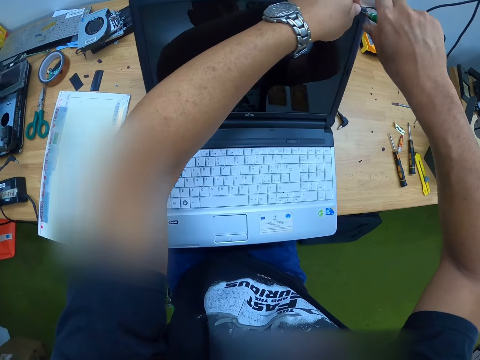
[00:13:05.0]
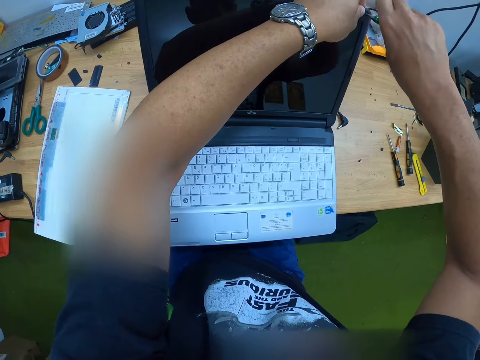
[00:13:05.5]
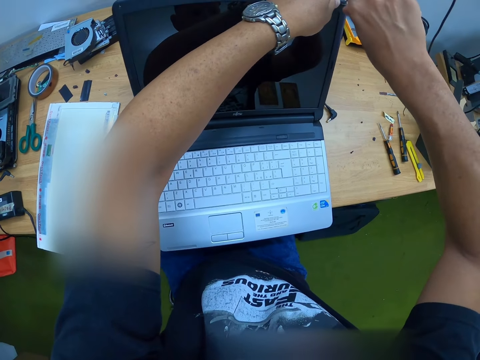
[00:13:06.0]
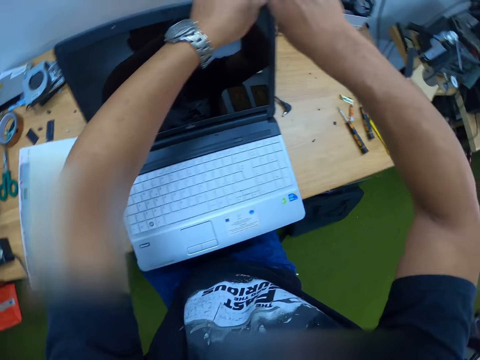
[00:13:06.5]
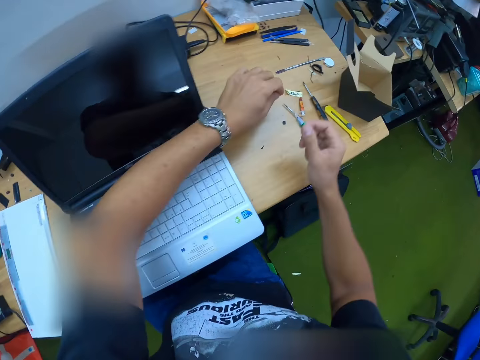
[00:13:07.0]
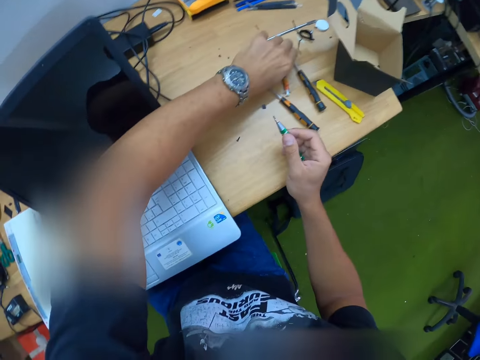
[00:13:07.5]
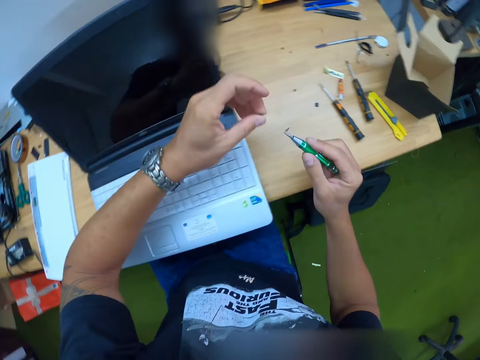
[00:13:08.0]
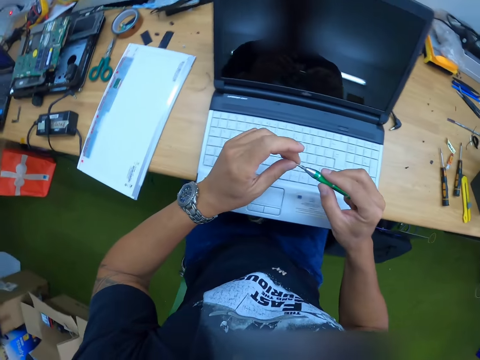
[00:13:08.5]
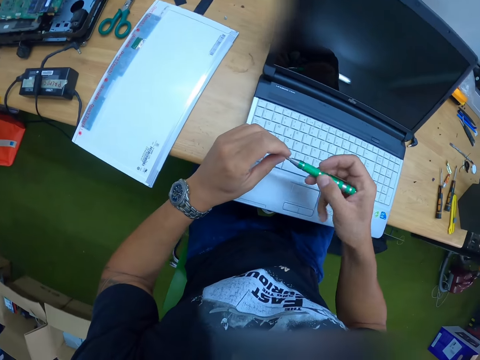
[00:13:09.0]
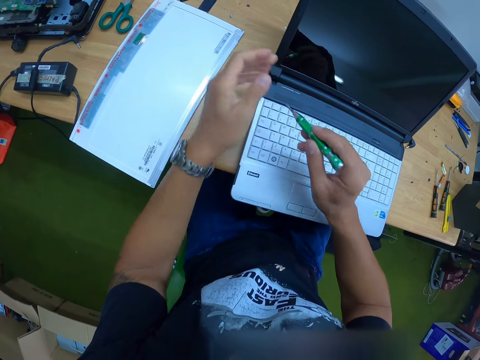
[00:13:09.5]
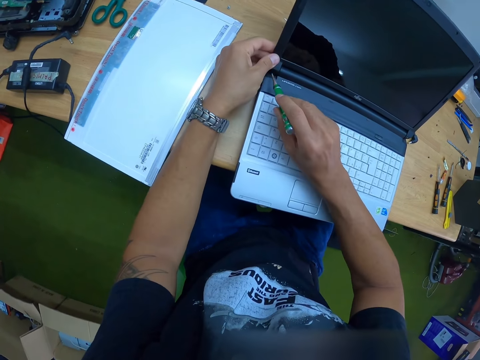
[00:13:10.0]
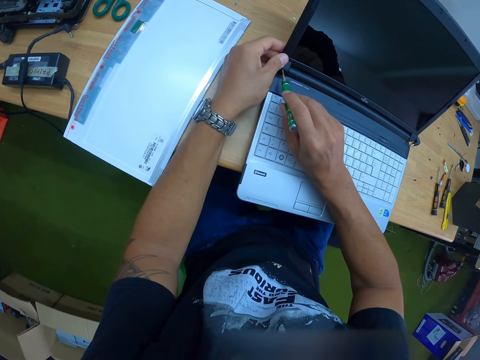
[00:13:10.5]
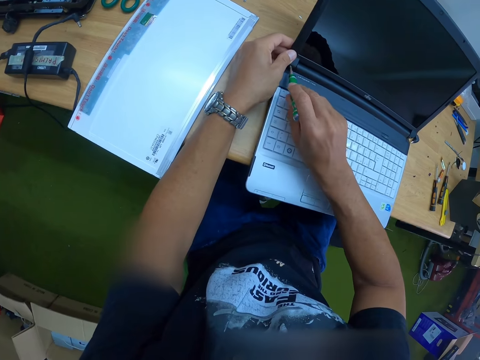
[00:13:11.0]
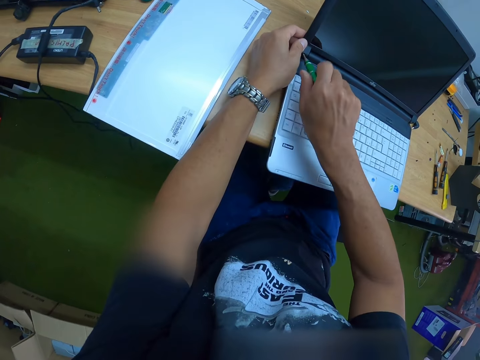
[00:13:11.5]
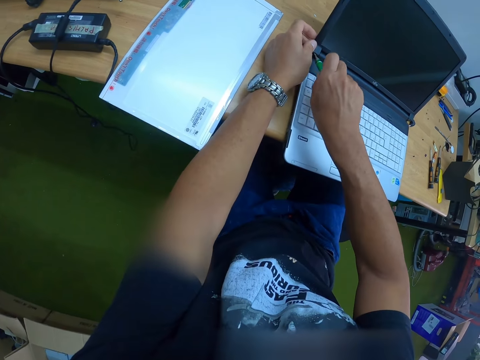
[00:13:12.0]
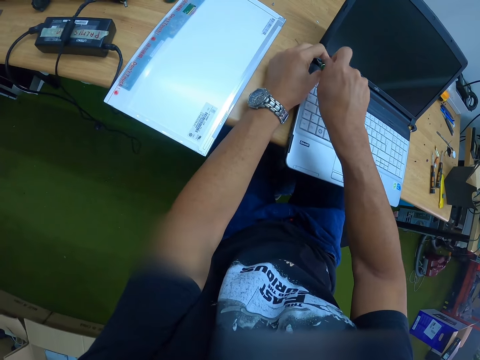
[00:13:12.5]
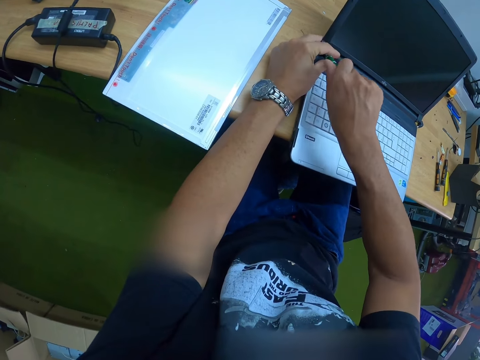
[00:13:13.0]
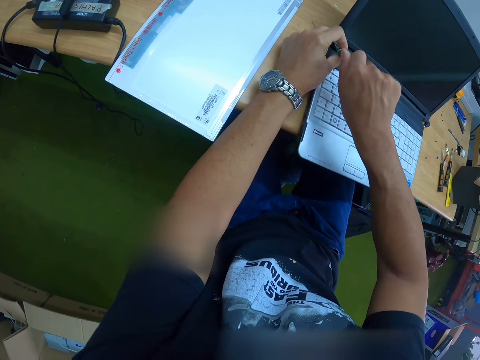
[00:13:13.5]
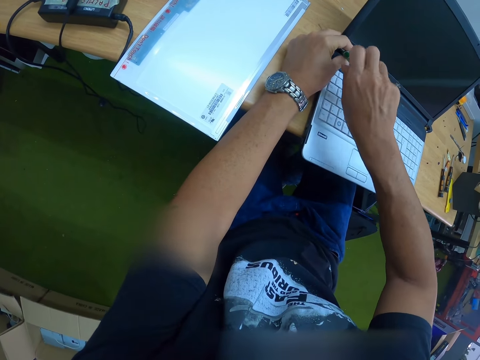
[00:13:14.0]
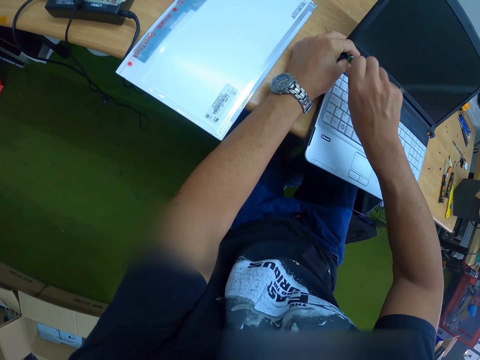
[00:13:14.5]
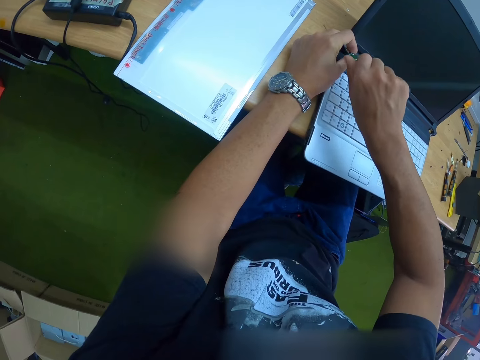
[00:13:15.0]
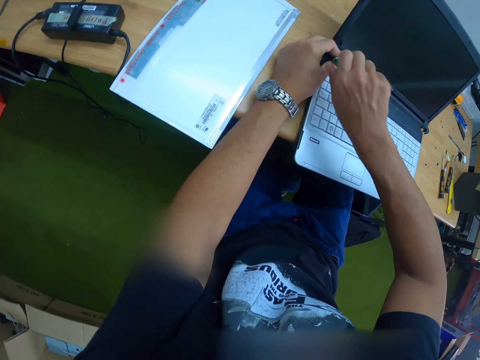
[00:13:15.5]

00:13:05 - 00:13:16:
The camera wearer picks up another screw on the table with his left hand. He puts the screw on the tip of the screwdriver with his left hand. He drives the screw into the screen cover on the laptop with the screwdriver using both hands.

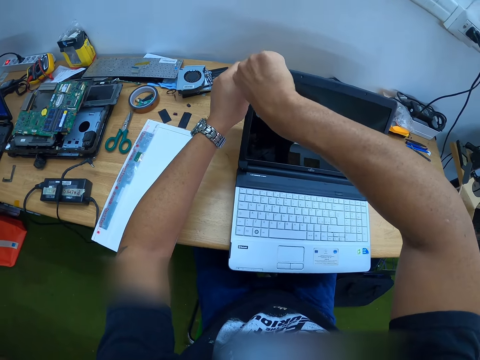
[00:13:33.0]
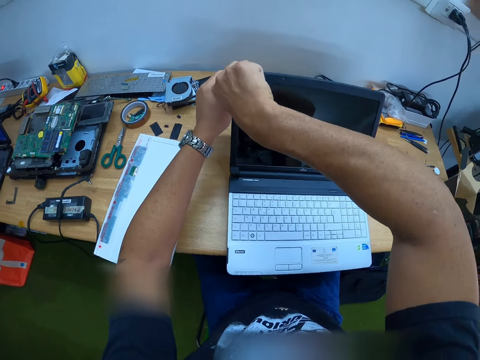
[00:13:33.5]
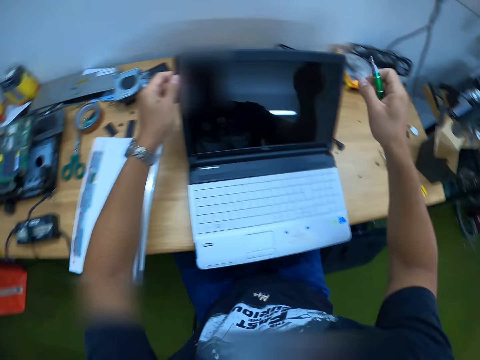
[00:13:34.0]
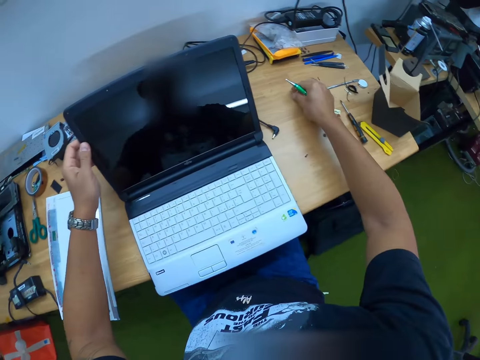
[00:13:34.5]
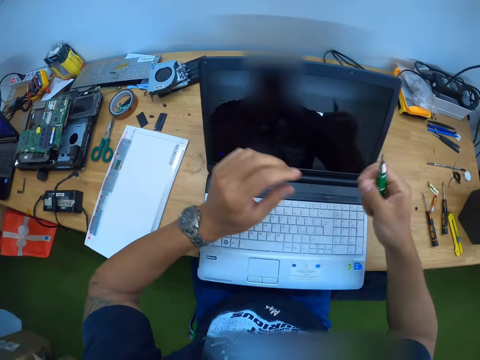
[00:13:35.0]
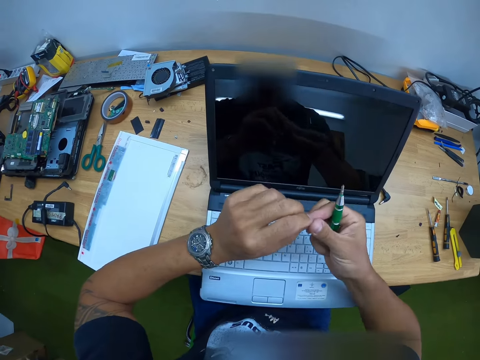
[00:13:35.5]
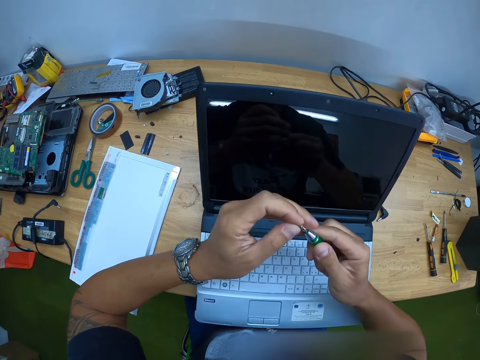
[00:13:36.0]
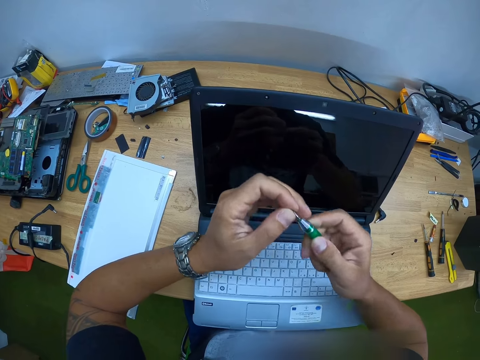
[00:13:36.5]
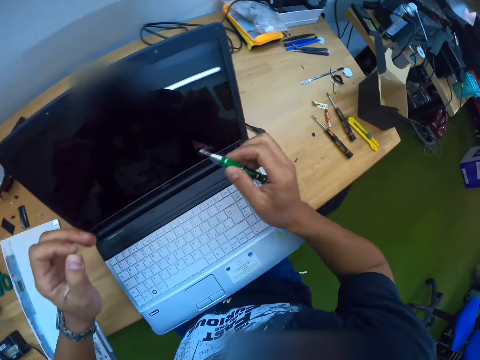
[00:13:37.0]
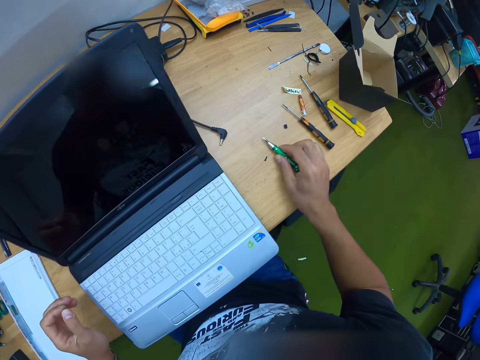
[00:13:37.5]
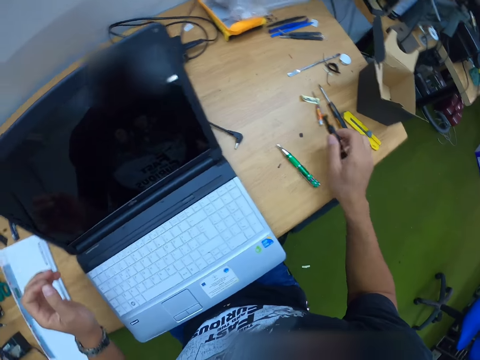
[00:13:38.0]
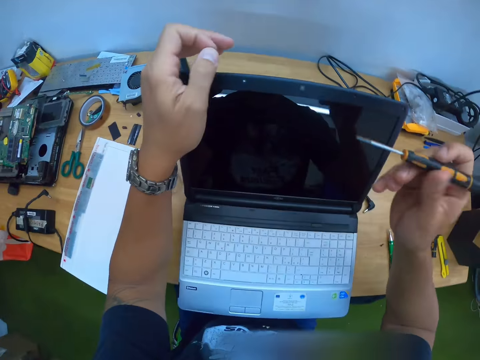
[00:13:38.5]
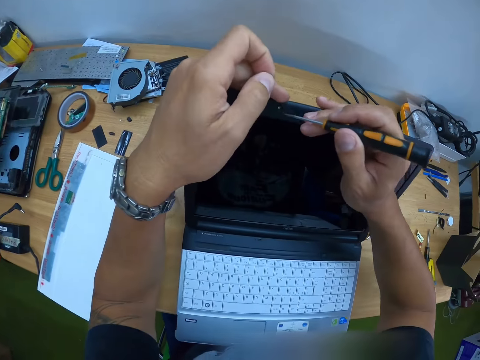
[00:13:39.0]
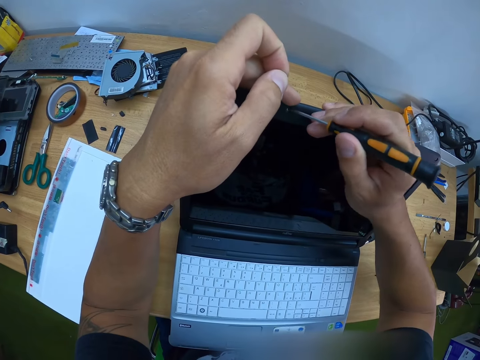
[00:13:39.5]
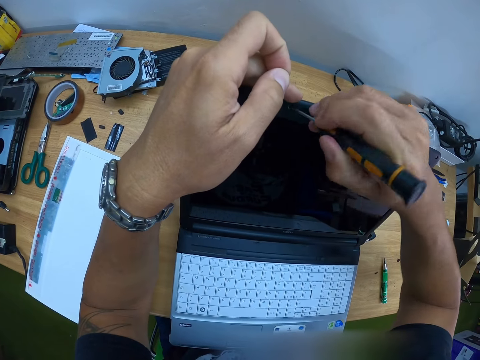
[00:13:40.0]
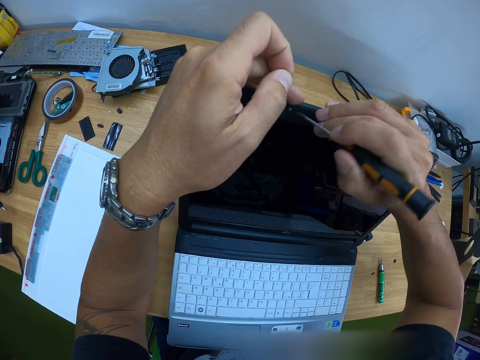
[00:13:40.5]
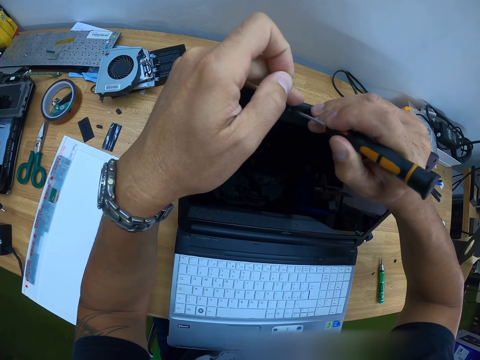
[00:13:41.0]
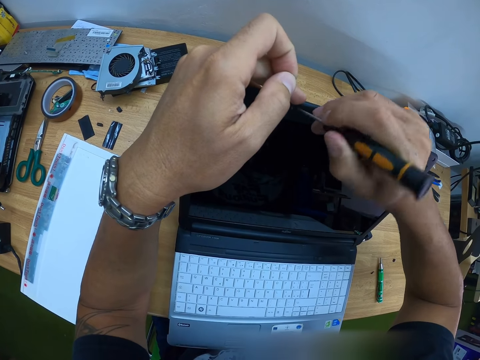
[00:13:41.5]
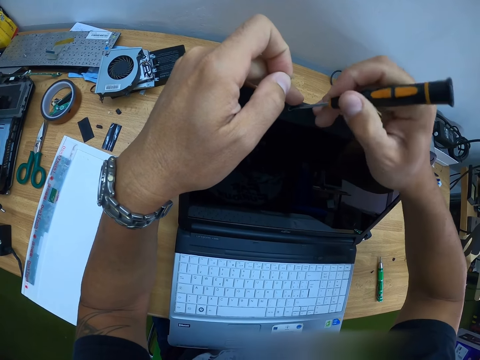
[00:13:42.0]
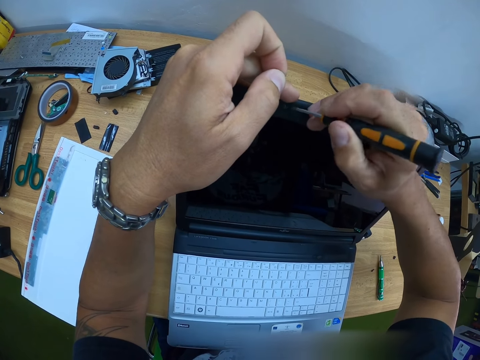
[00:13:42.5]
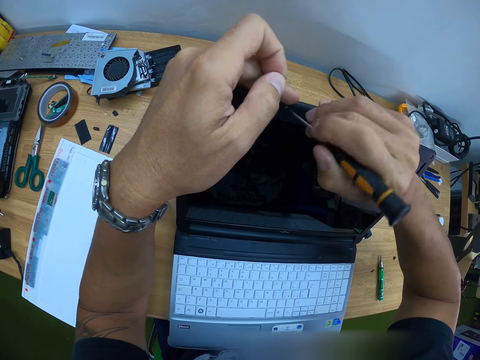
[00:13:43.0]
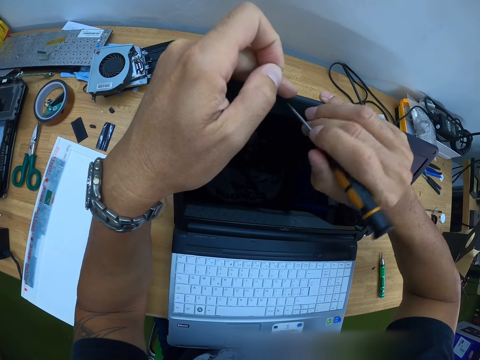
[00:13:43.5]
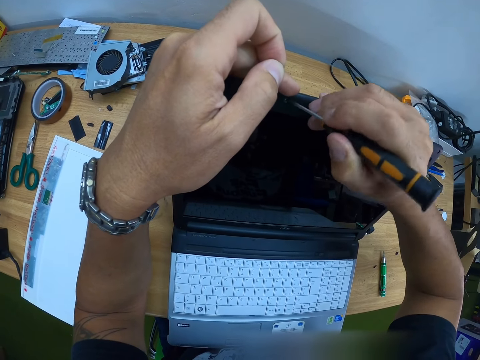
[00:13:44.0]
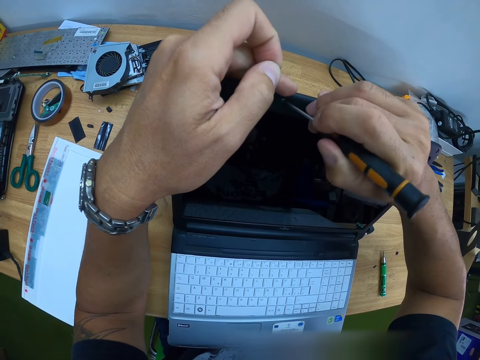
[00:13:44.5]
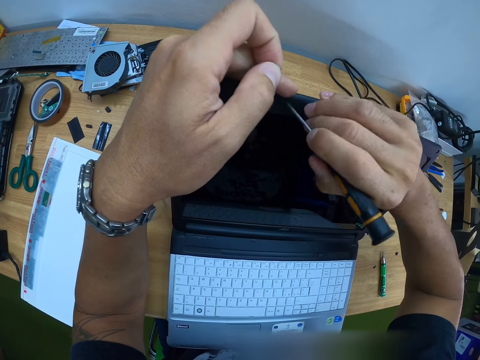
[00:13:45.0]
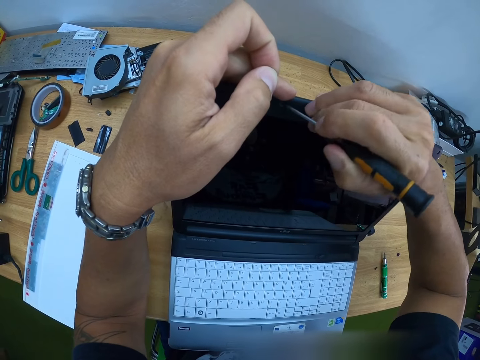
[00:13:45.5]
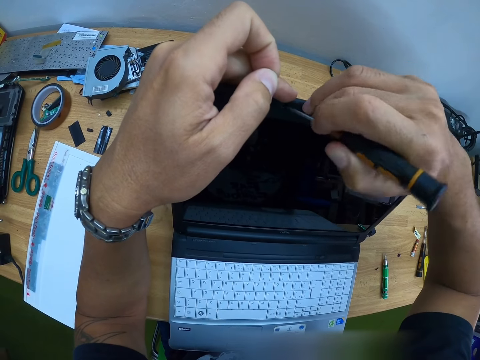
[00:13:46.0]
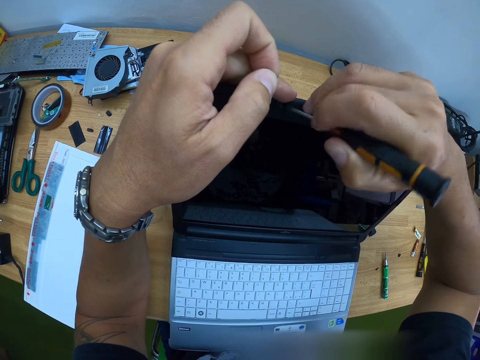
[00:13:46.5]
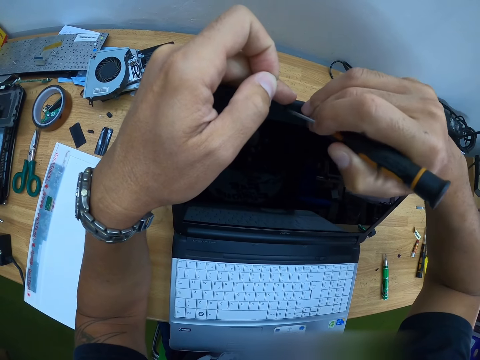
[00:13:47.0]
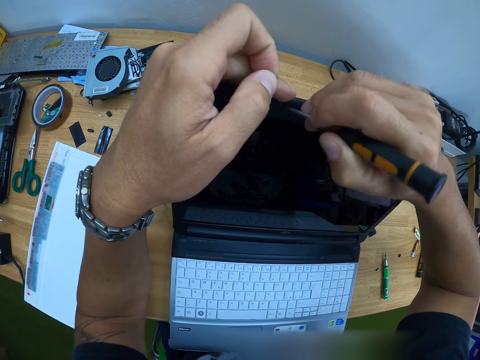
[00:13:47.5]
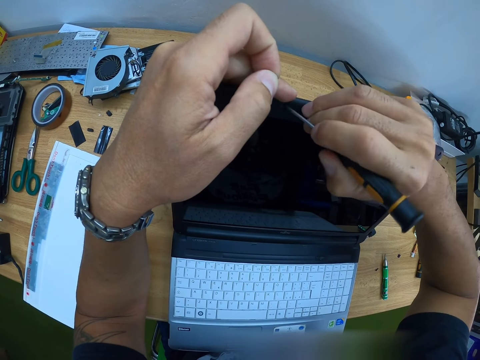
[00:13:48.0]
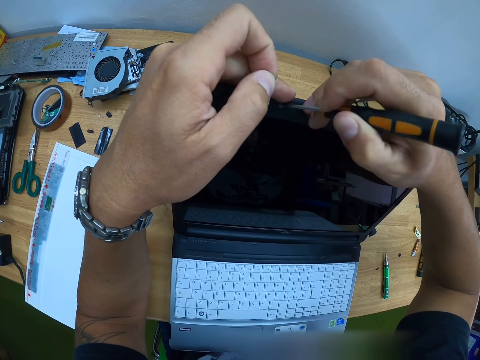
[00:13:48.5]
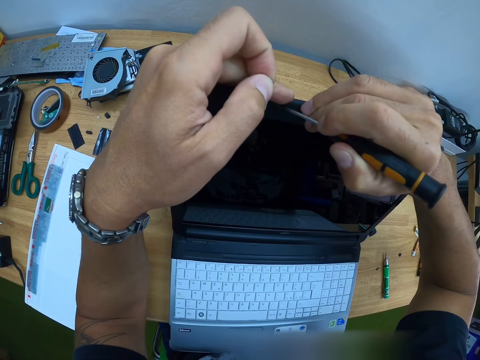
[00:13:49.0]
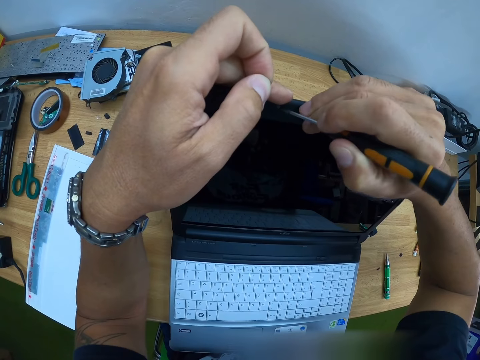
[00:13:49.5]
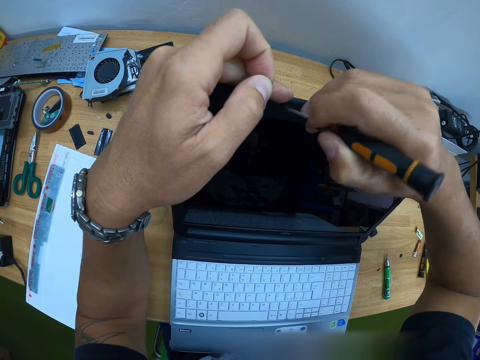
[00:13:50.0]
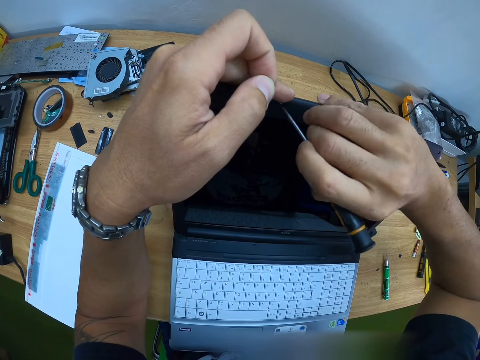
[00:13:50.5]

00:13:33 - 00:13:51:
The camera wearer picks up a screw from the table with his right hand. He places the screw in his right hand into his left hand. He attaches the screw in his left hand to the screwdriver in his right hand. He removes the screw from the screwdriver in his right hand with his left hand. He places the screwdriver on the table with his right hand. He picks up the screwdriver on the table with his right hand. He holds the laptop lid with his left hand. He pokes the laptop lid with the screwdriver in his right hand. He holds the screwdriver. He removes the screw.
